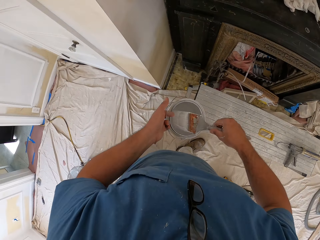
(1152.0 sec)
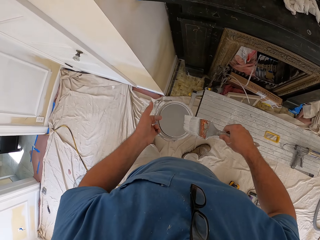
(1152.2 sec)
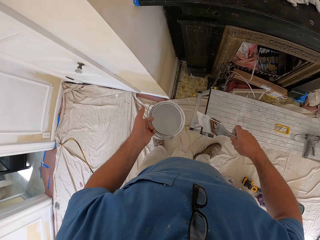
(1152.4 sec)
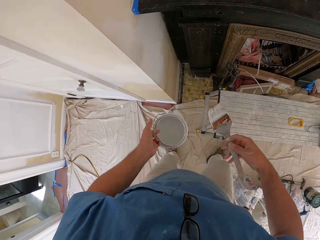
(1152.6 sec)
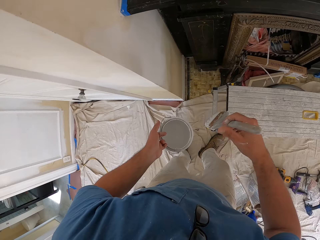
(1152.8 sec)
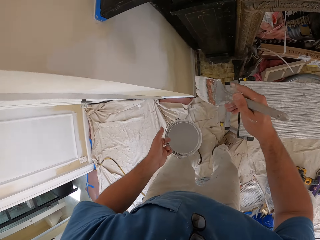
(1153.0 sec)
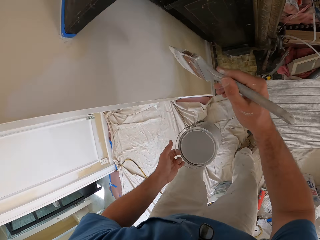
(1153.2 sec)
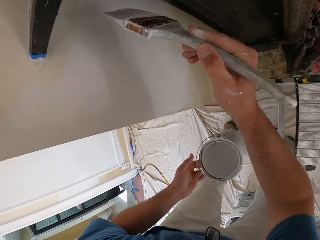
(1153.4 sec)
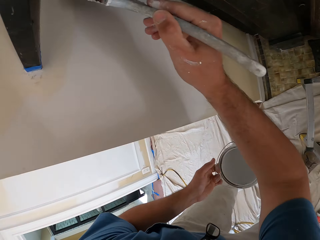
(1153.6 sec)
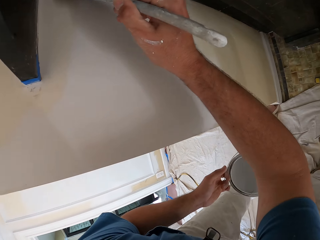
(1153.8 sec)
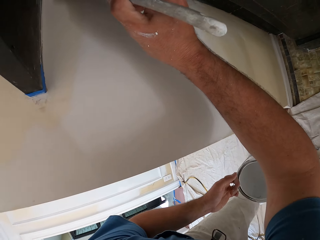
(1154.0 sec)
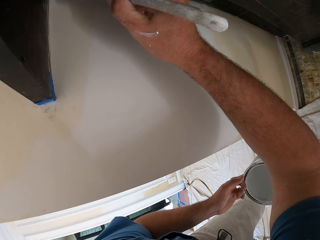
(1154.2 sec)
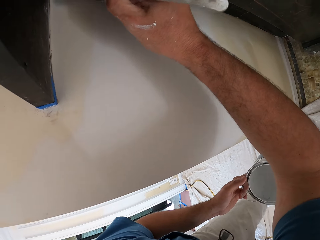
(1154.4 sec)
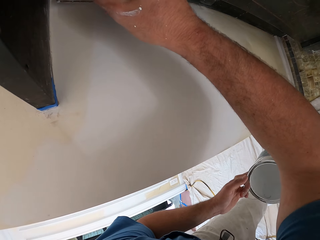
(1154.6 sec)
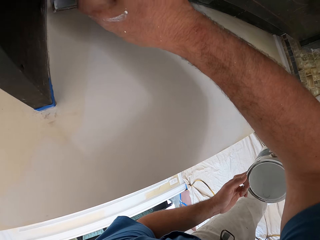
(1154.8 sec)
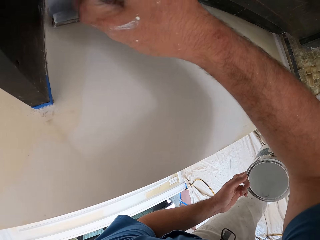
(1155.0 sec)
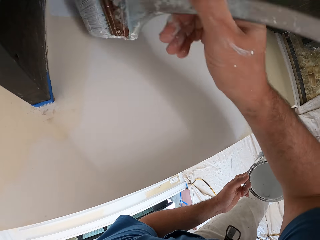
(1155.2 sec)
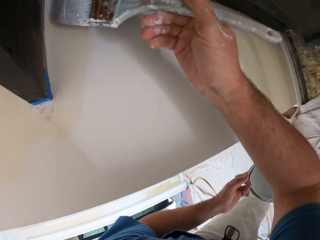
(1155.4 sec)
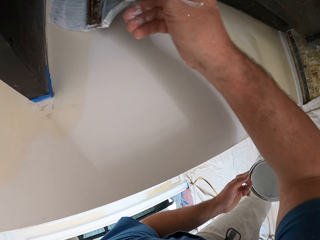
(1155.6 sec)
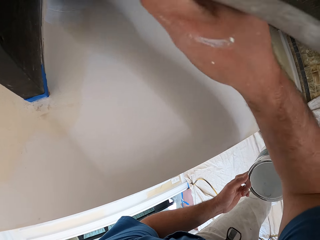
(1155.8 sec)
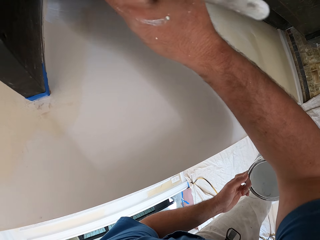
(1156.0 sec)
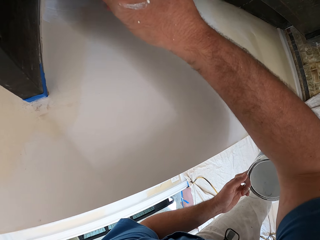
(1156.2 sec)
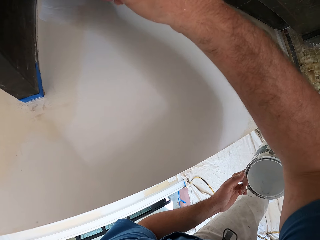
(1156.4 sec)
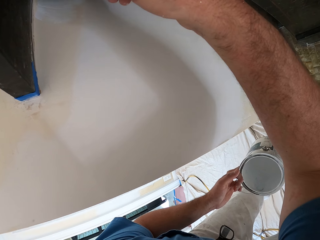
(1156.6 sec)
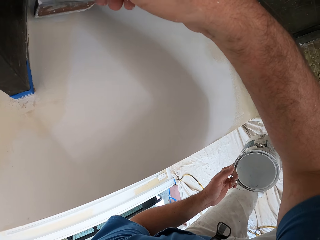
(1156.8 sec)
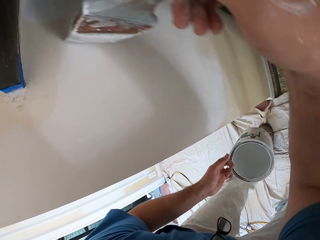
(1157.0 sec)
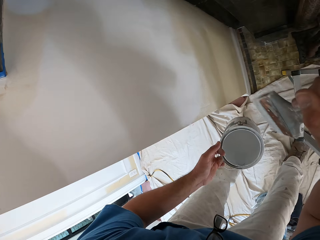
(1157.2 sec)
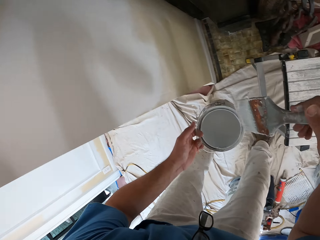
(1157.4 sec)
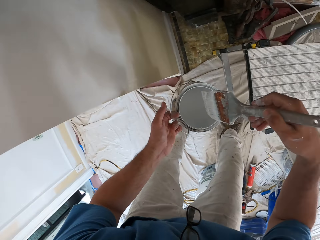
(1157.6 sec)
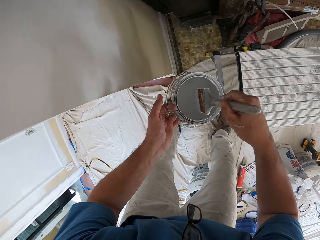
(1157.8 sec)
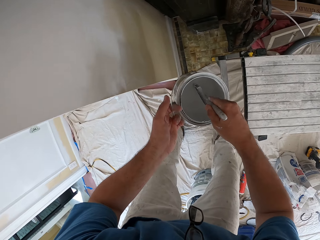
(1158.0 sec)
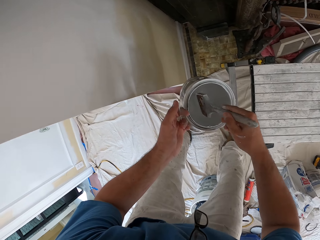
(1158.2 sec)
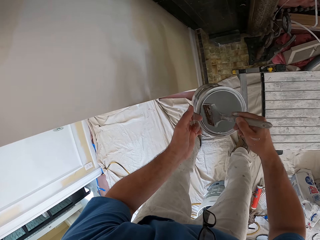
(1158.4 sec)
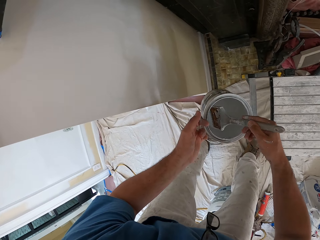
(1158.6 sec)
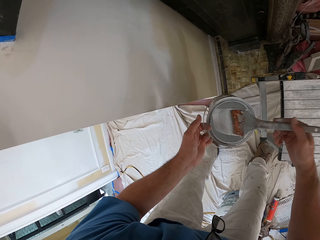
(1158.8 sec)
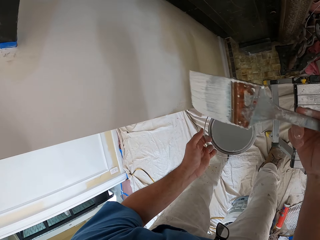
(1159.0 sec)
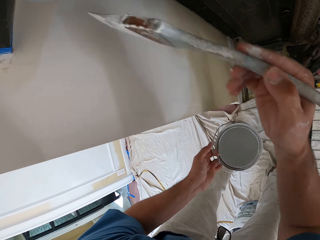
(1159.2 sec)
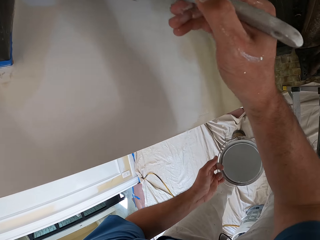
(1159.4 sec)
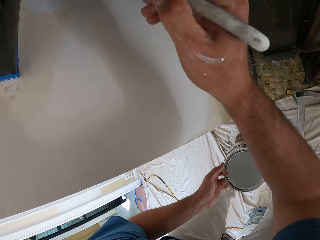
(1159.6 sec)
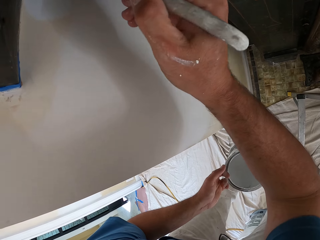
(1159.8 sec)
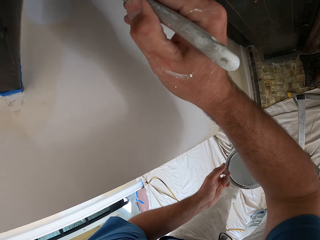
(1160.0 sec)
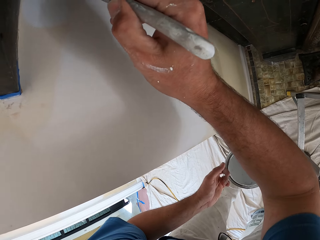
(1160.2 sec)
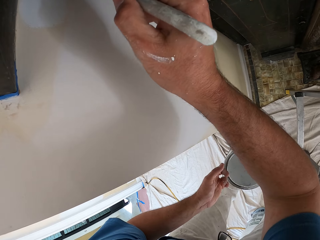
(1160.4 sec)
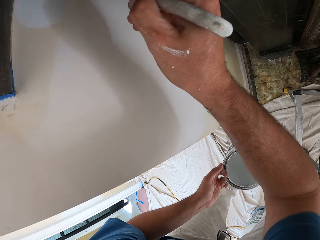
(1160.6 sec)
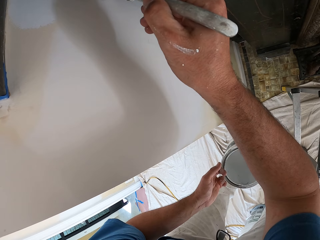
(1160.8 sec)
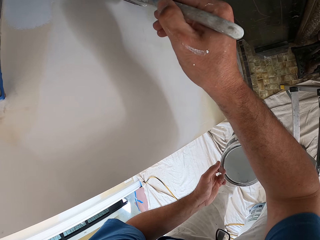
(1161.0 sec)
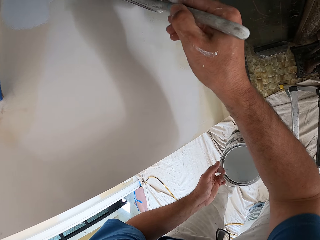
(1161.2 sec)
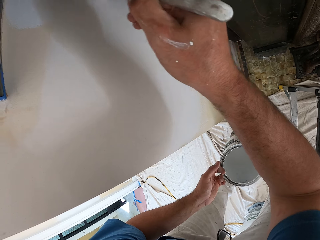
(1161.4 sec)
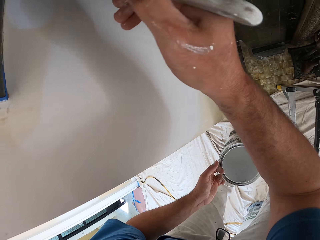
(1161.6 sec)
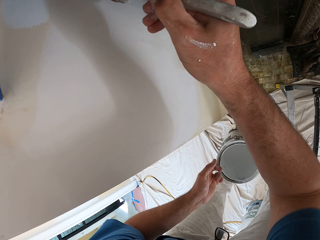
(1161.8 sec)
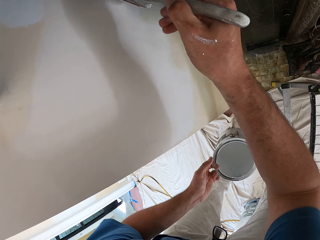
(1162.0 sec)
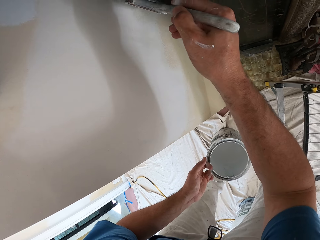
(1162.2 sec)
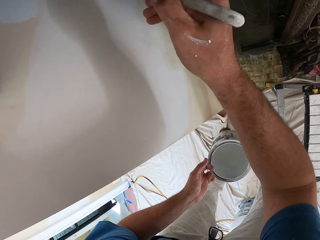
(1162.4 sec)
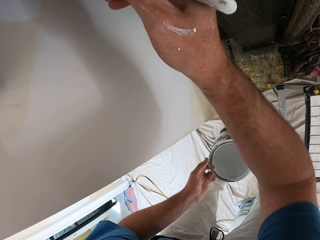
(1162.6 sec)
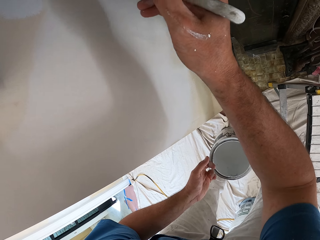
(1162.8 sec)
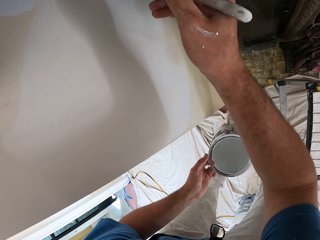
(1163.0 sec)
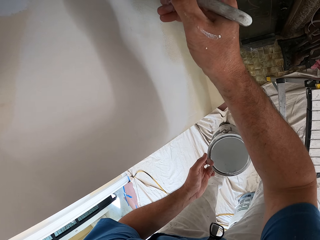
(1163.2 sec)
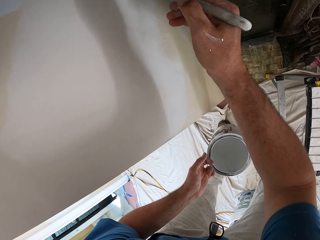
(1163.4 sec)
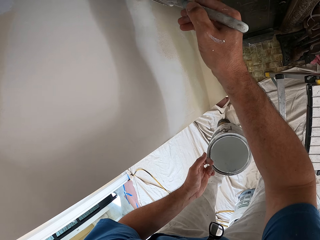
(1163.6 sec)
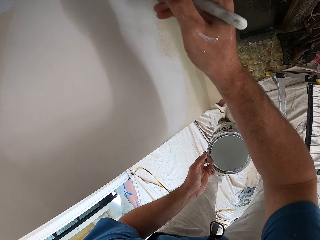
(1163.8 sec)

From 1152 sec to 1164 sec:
The camera wearer dips the paint brush into the paint can. He paints a room wall with the paint brush in his right hand. He dips the paint brush into the paint can. He paints the room wall with the paint brush in his right hand.

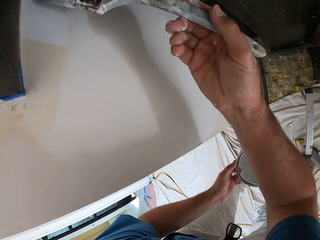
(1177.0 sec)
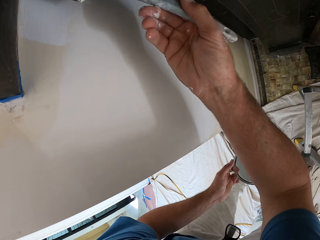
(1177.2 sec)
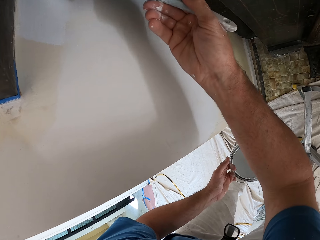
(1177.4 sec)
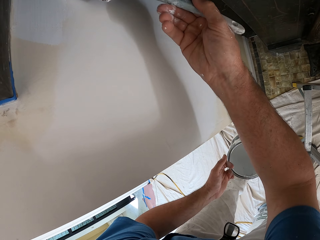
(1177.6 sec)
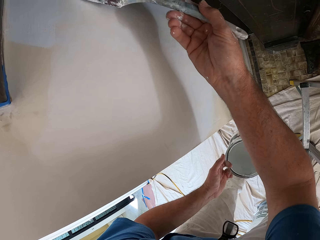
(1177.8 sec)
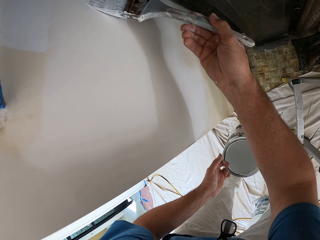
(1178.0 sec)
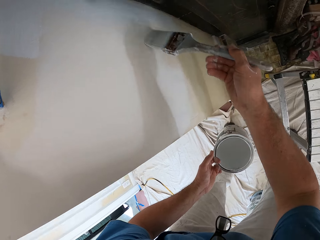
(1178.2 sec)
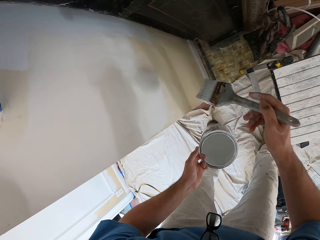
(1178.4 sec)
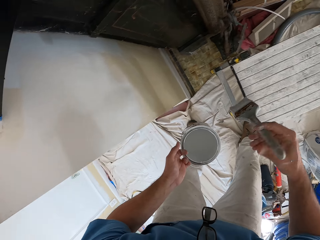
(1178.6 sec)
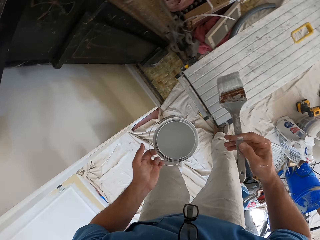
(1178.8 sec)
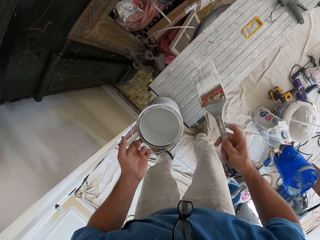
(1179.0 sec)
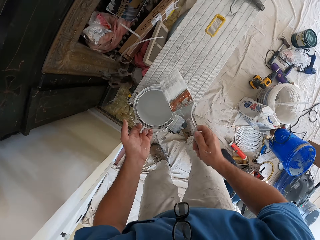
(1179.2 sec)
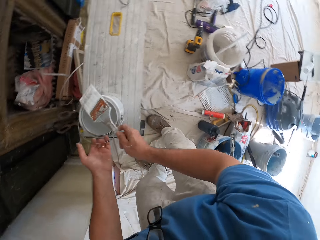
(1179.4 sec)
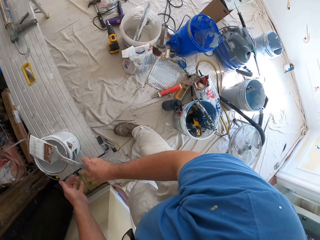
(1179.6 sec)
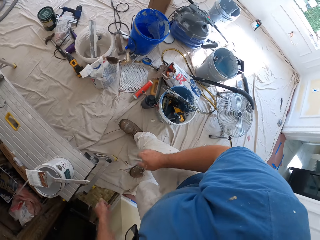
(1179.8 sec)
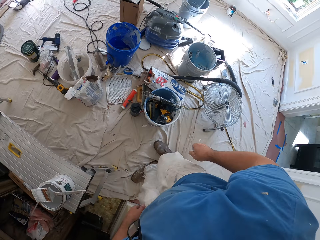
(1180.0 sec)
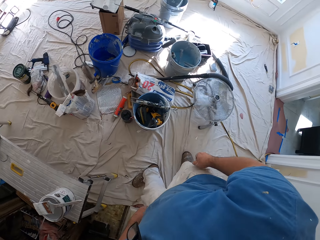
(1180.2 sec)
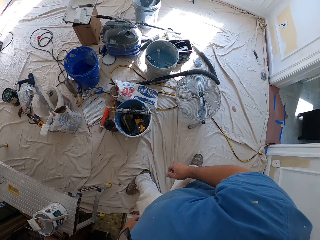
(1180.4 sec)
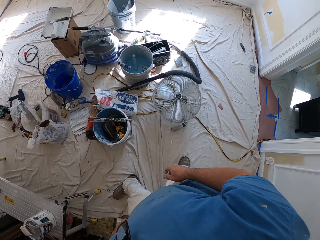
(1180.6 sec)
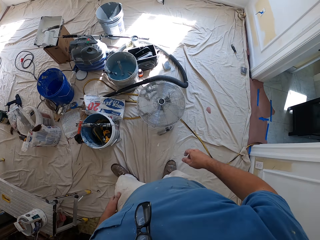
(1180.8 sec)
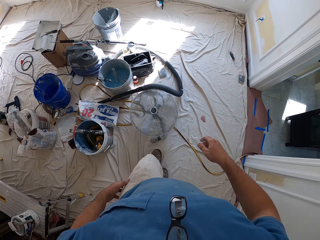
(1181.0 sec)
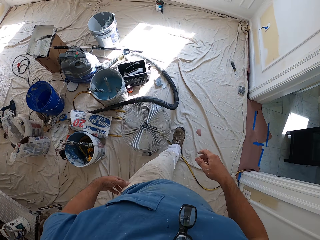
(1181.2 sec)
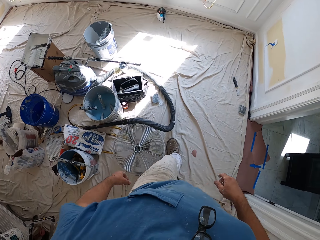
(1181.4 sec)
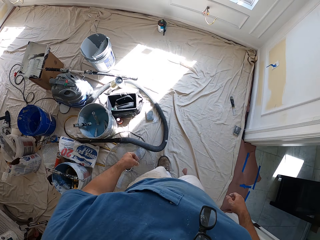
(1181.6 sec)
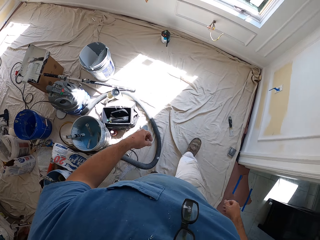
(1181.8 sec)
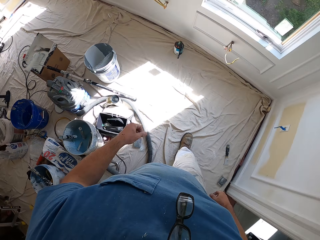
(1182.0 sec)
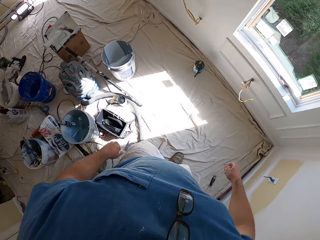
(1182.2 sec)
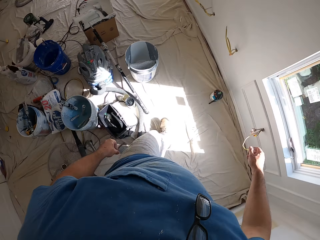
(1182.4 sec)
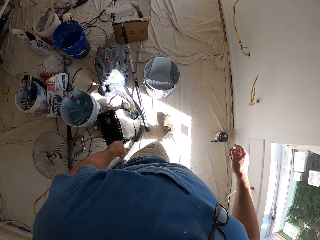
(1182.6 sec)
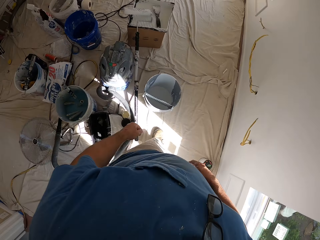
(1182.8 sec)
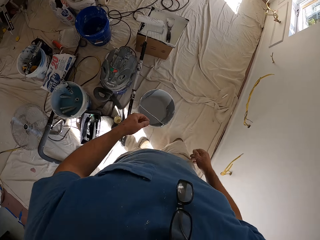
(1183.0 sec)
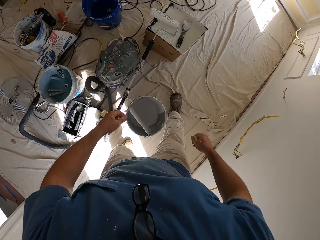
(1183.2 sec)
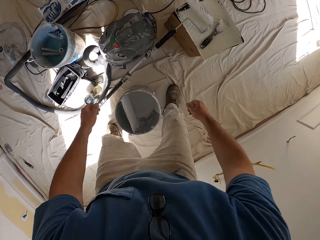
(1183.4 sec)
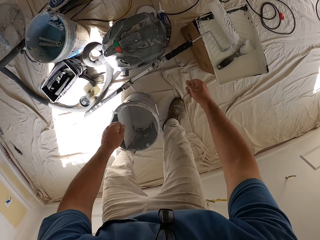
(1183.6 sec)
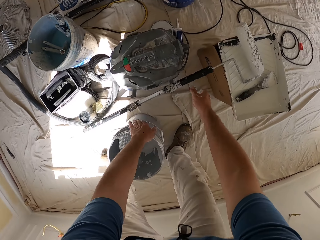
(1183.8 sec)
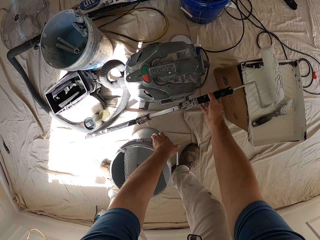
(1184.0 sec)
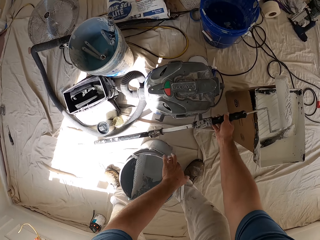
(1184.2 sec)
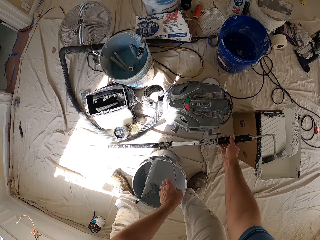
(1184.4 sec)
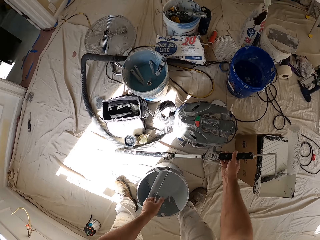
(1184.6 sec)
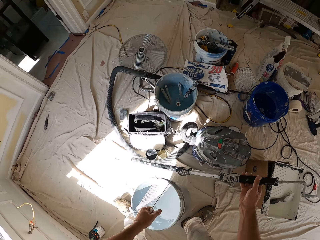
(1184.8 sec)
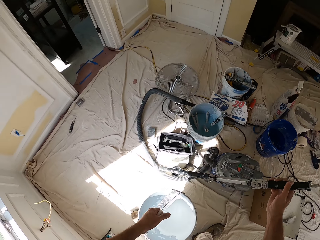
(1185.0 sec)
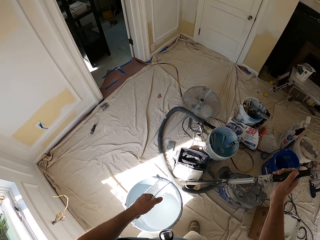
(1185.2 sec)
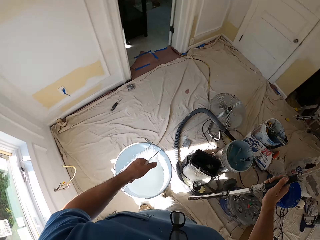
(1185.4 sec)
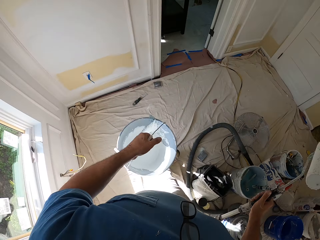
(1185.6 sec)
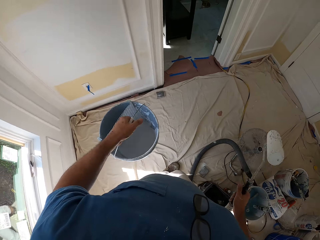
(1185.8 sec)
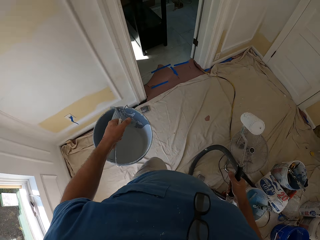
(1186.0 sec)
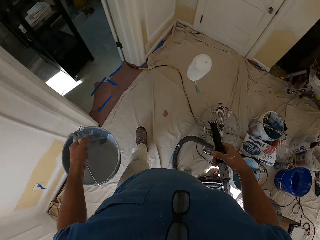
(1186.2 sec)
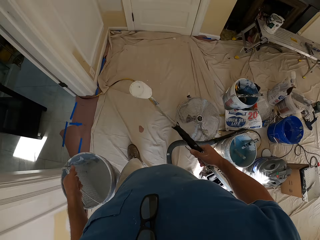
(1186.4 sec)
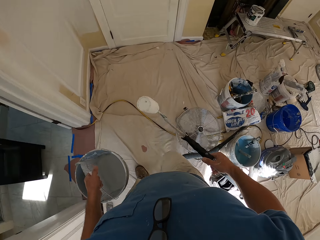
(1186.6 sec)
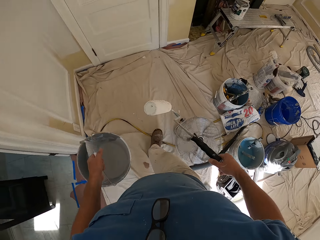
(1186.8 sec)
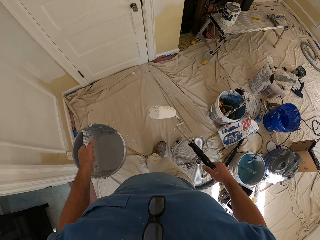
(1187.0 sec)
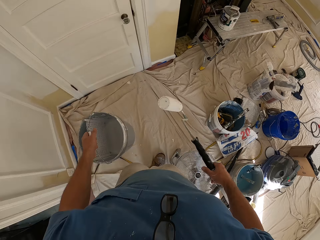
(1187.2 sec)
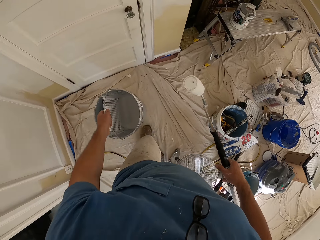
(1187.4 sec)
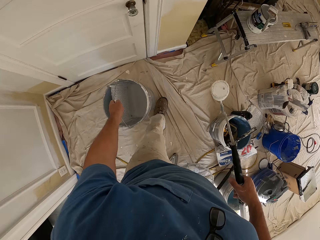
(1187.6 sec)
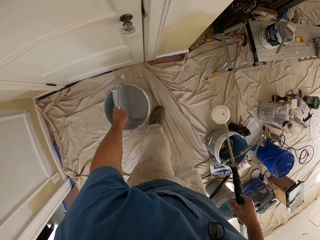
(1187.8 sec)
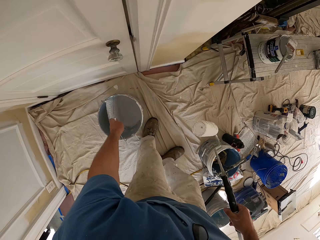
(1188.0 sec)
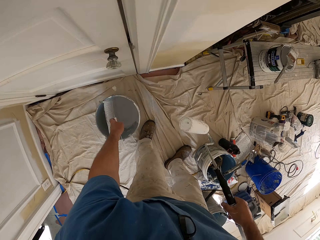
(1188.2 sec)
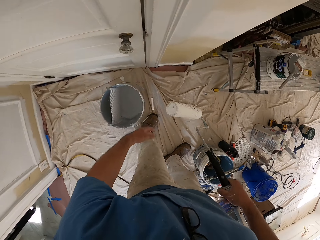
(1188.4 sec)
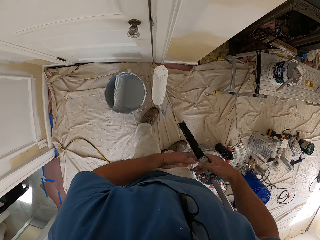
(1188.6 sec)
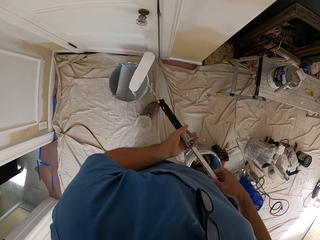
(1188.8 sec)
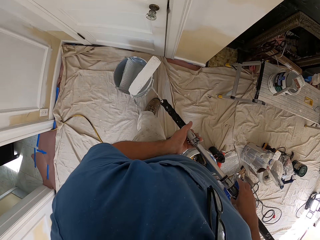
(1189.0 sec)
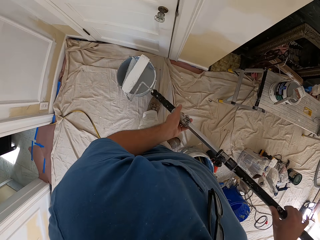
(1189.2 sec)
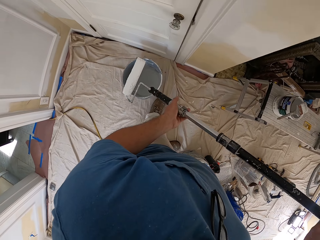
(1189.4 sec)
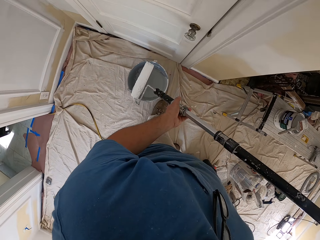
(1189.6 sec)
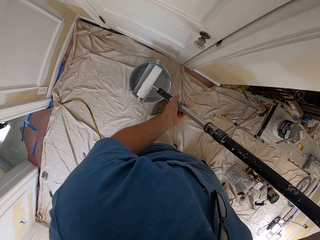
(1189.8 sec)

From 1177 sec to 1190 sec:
The camera wearer places the paint brush on the paint can and drops the paint can on the bench. He walks around the room. He stops in front of a roller brush. He picks up the roller brush with his right hand. He picks up the bucket. He walks around the room. He carries the paint bucket with his left hand. He places the bucket on the floor.
